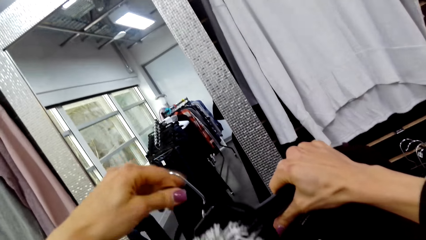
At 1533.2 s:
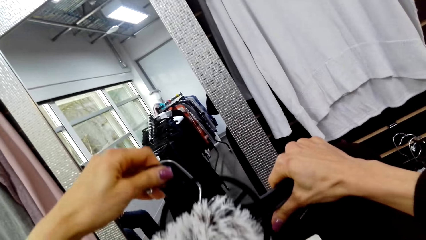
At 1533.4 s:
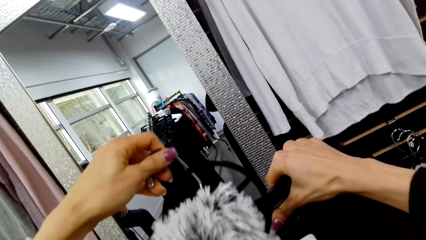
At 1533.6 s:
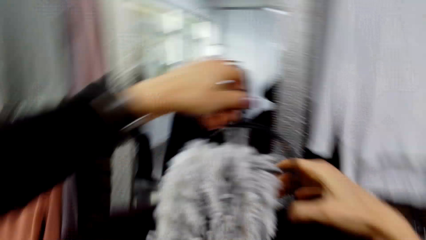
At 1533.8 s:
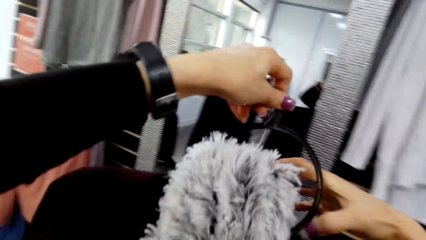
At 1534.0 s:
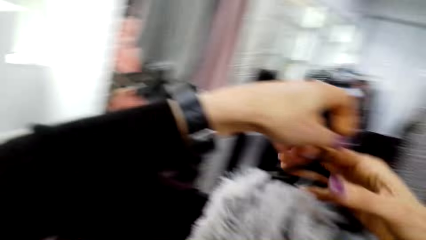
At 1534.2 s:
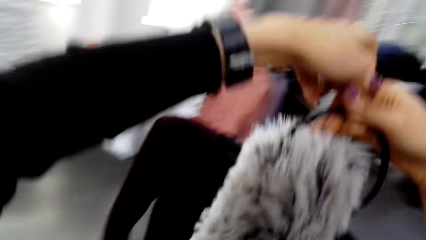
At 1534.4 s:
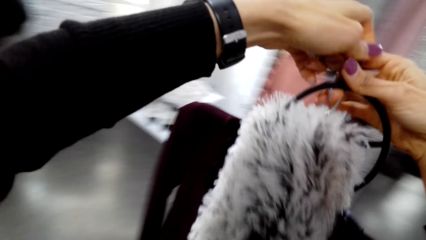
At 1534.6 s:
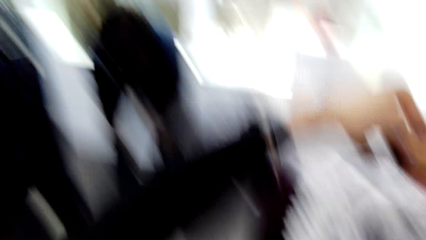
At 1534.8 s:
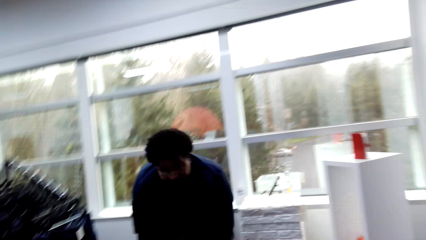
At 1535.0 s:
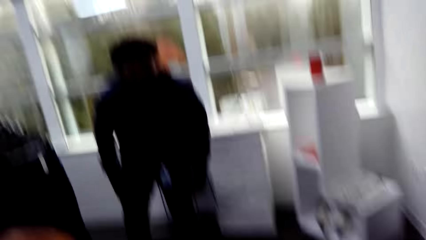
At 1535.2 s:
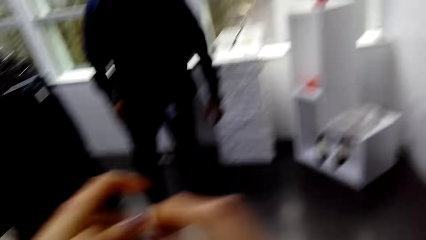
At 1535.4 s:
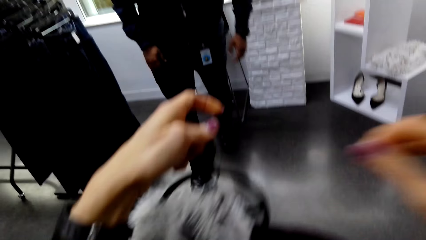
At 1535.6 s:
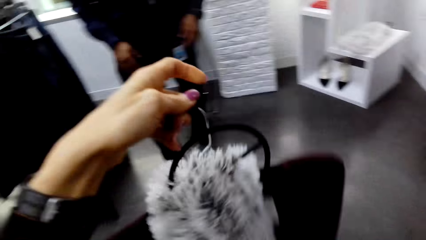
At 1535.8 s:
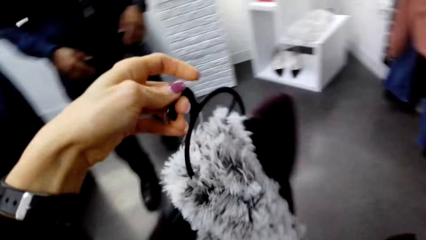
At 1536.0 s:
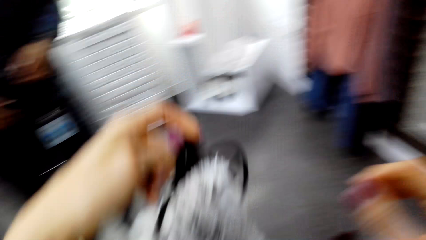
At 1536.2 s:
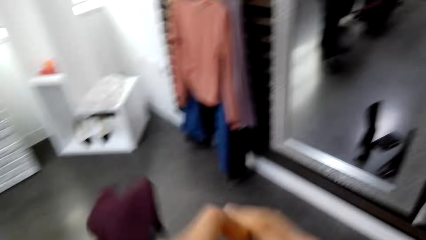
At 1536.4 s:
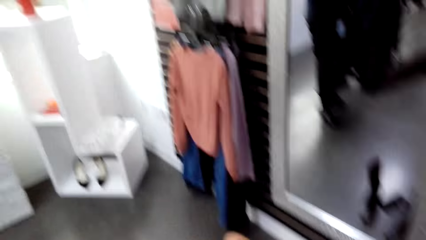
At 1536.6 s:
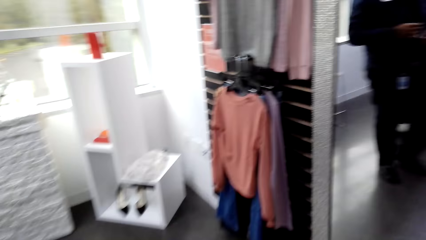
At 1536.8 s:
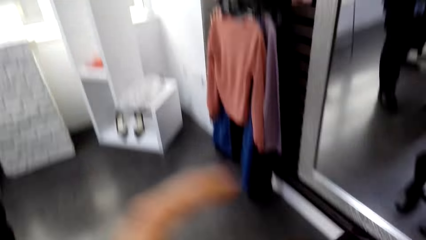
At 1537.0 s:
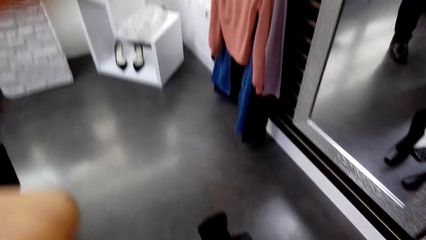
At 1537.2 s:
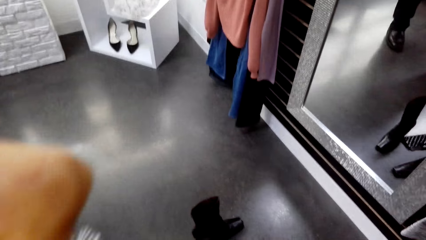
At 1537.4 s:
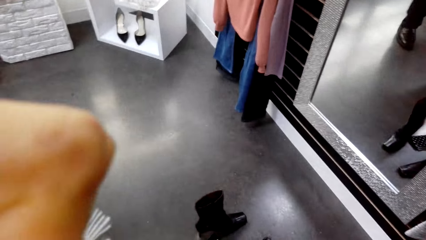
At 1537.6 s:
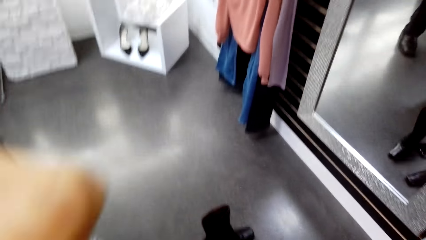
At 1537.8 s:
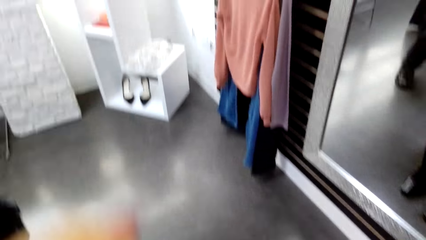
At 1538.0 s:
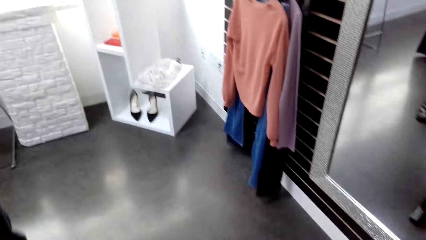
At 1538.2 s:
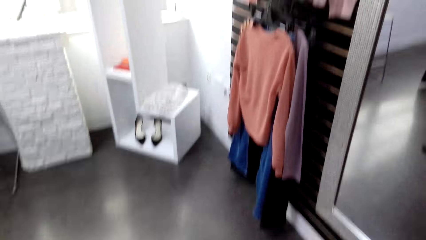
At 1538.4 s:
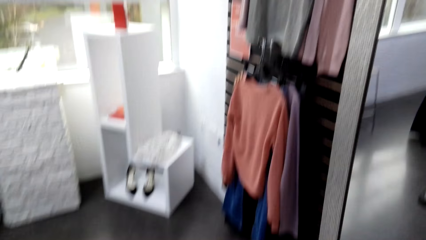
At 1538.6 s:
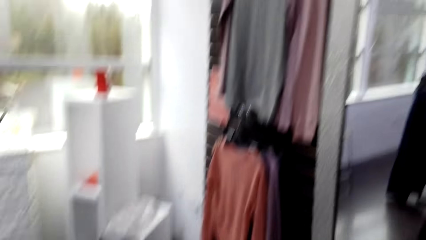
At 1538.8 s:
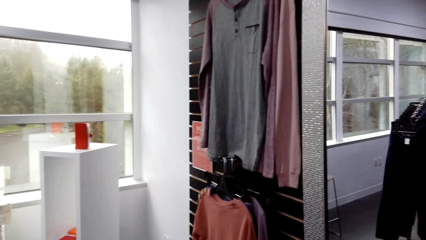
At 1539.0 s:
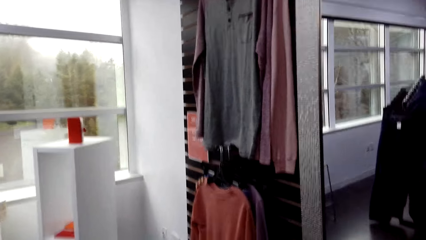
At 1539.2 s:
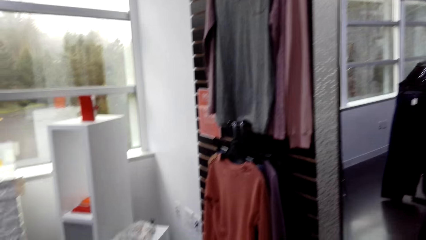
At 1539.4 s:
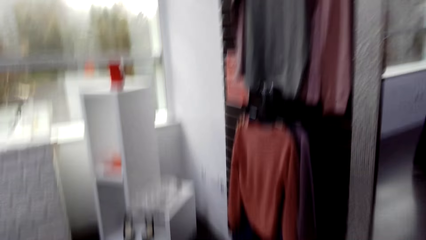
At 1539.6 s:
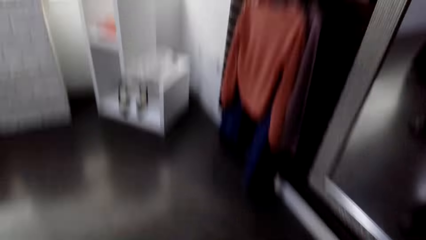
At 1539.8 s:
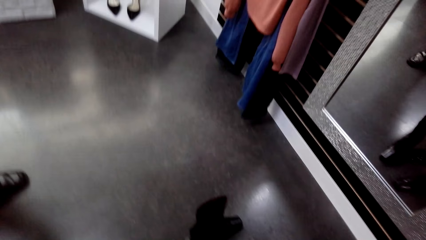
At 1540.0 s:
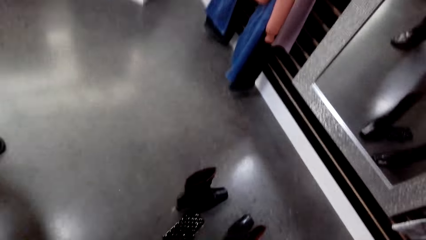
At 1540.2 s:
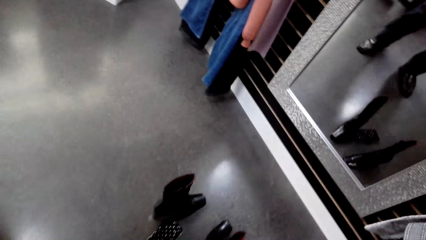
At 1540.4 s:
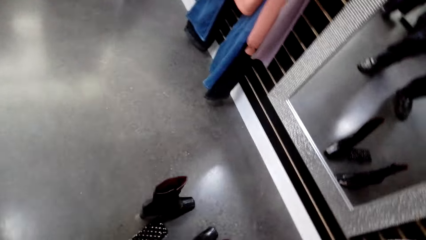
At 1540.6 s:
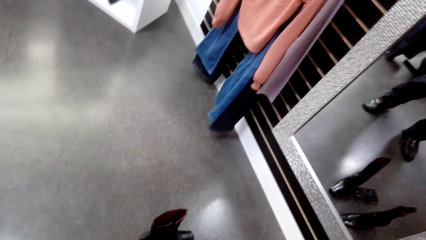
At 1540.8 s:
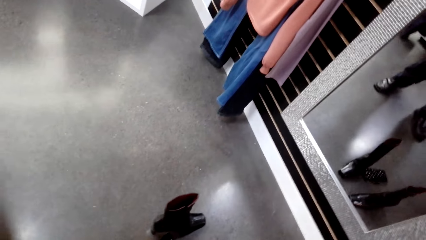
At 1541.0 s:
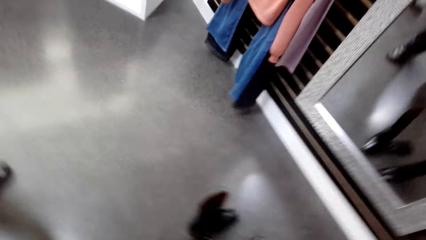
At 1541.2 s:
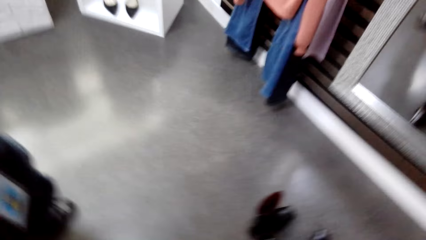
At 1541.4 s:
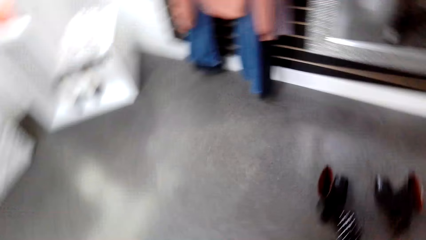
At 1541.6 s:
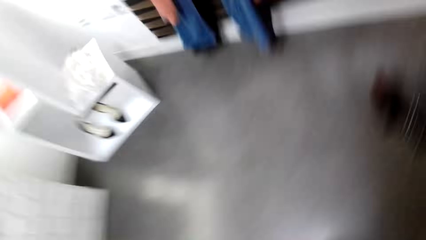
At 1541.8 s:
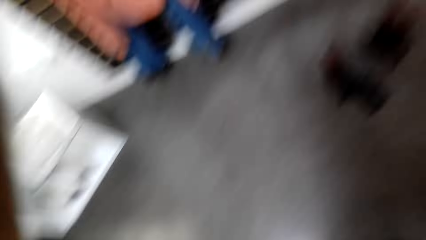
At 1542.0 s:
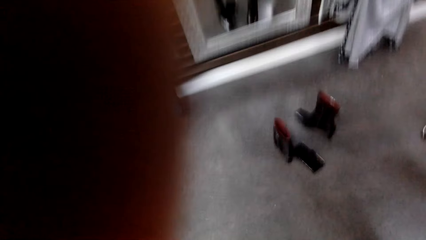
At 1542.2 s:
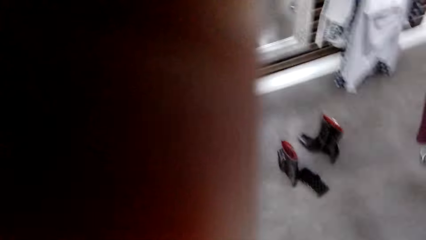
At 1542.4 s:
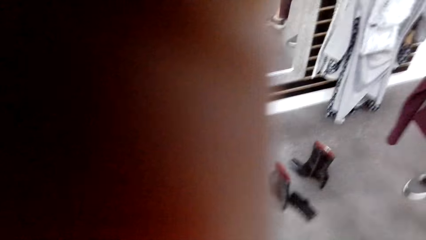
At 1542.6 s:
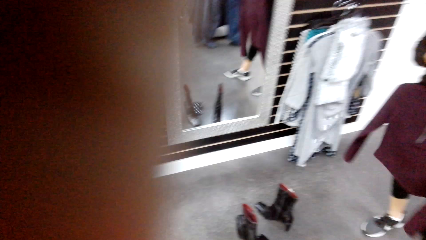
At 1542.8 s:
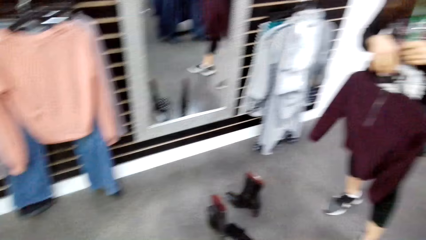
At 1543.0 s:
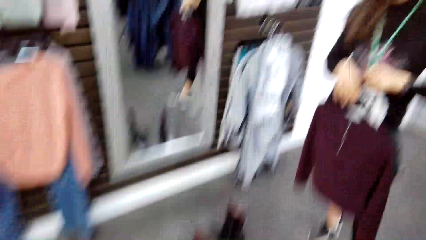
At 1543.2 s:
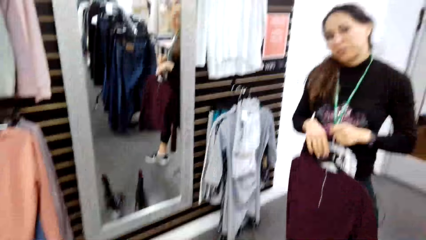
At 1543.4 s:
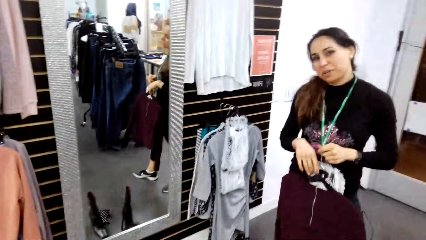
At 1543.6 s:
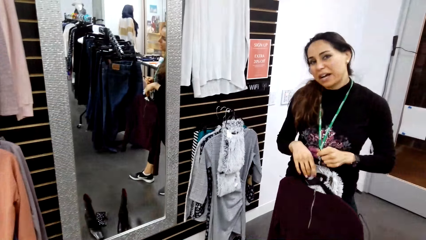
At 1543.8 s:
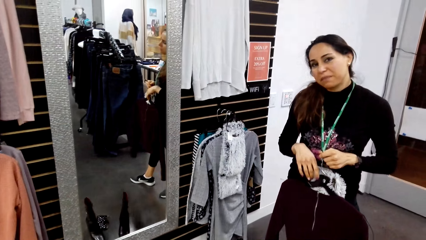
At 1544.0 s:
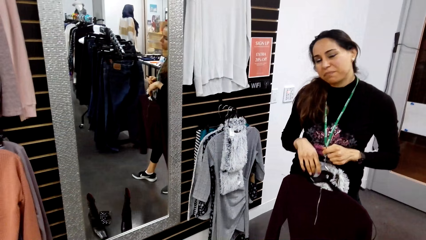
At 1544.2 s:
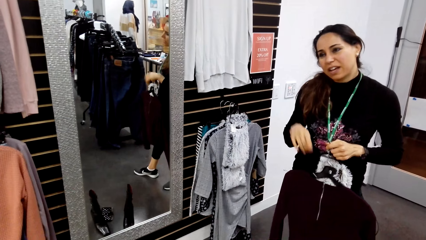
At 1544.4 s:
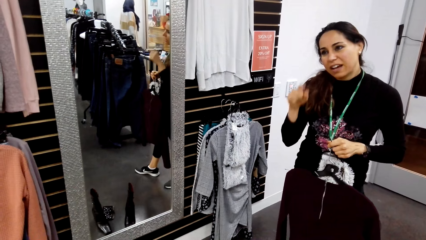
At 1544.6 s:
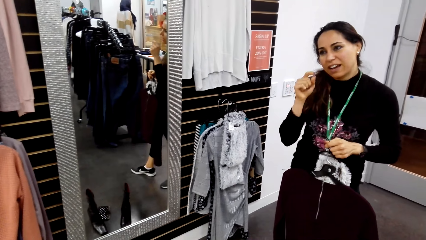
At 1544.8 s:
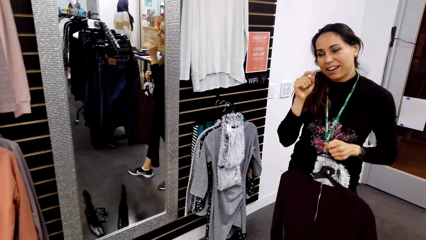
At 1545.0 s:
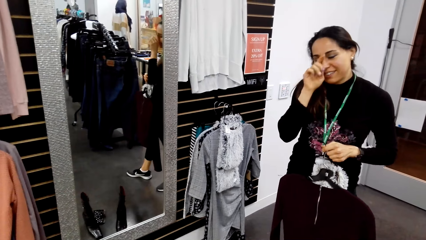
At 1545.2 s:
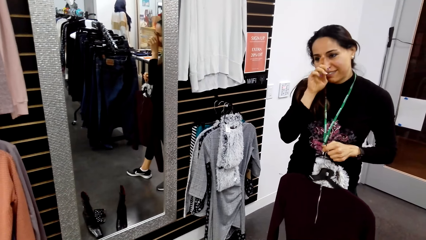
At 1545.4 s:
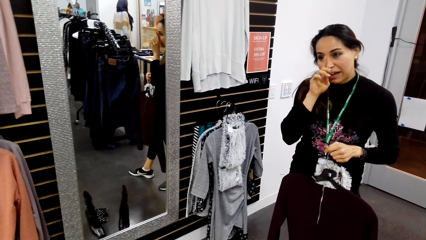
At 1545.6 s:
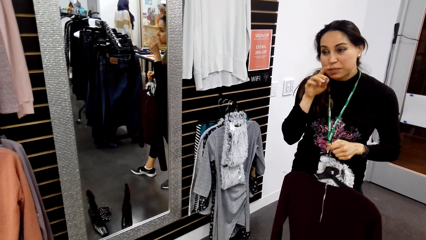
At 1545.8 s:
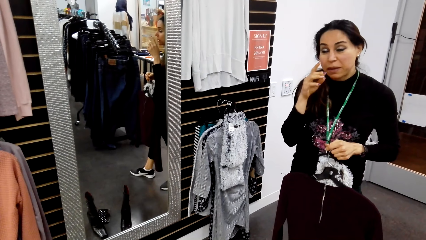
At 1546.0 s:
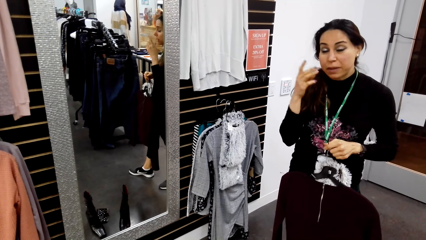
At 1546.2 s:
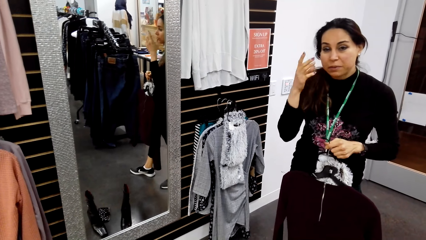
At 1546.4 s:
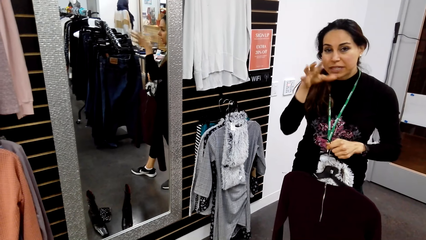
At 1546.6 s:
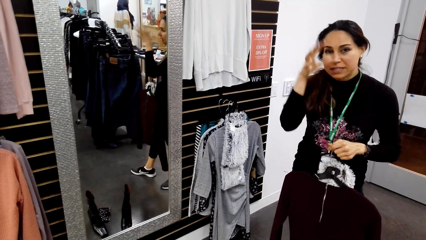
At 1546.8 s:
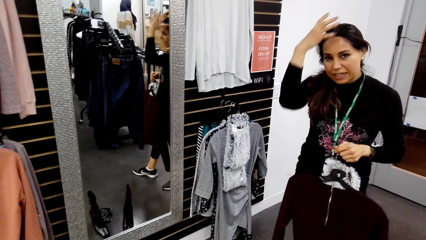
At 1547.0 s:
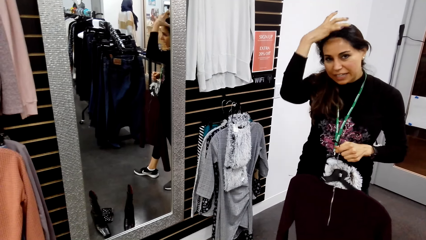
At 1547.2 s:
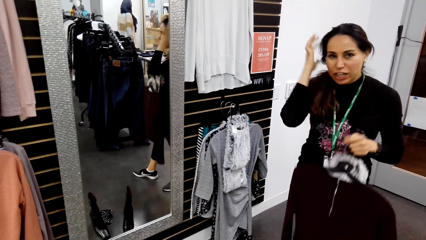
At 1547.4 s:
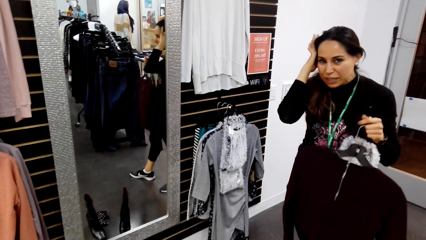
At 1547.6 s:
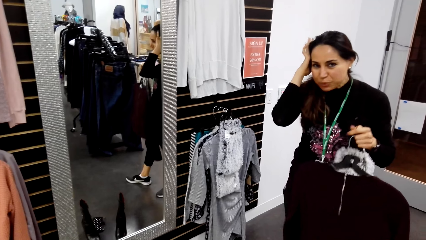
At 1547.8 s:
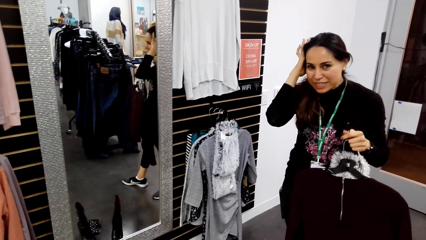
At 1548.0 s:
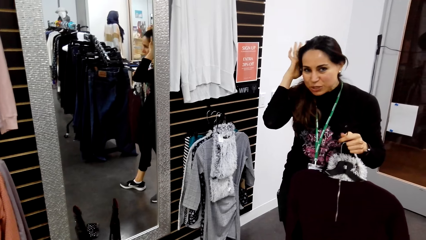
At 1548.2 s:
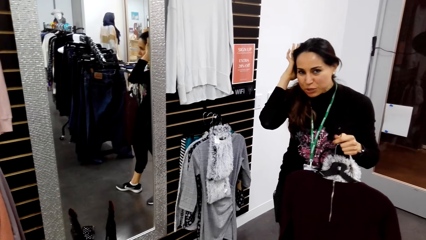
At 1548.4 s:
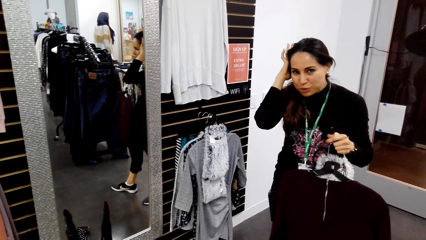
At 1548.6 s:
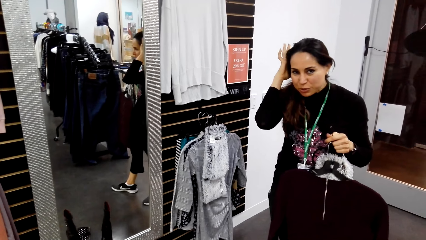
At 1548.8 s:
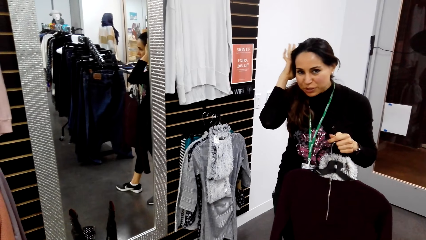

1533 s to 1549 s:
A person talks with the camera wearer. Another person picks the camera from the camera wearer. Another person holds the clothes in the supermarket. She moves her hand and touches her head. The camera wearer looks at the first person.
